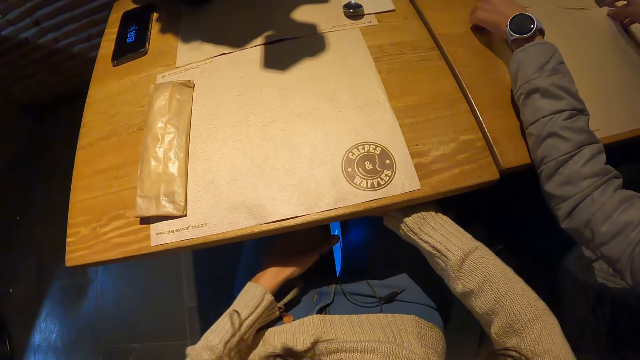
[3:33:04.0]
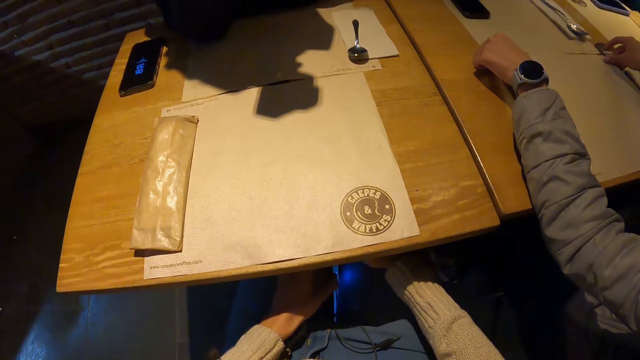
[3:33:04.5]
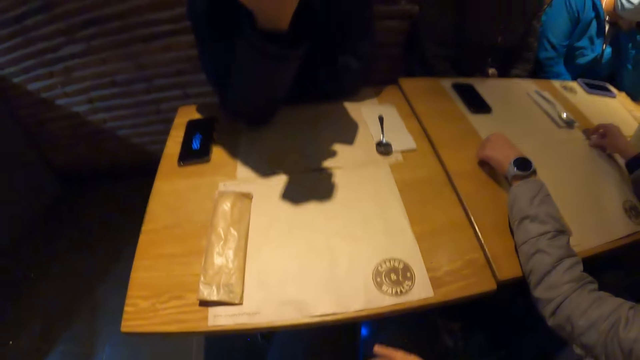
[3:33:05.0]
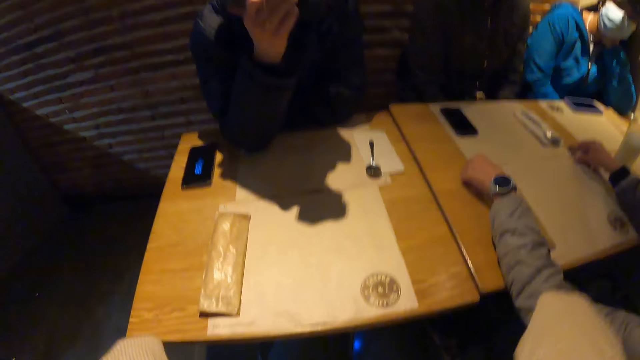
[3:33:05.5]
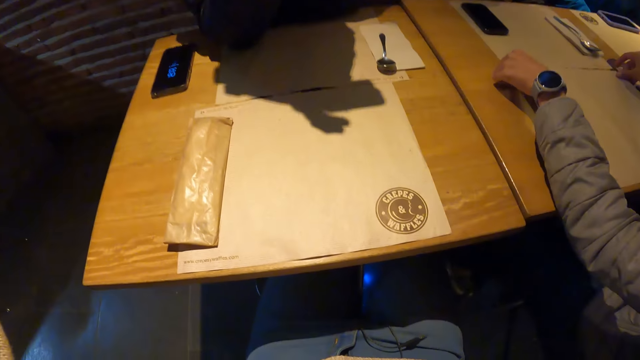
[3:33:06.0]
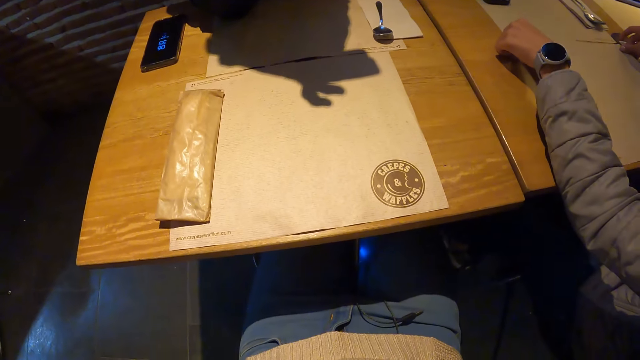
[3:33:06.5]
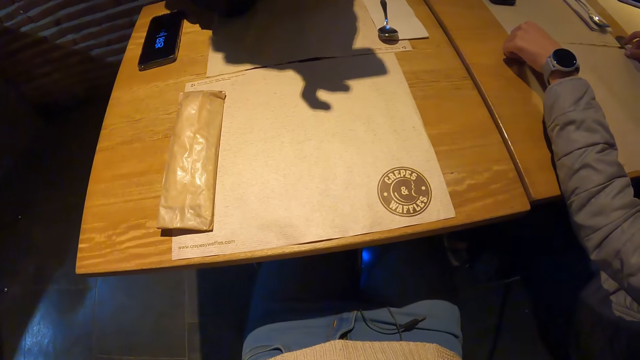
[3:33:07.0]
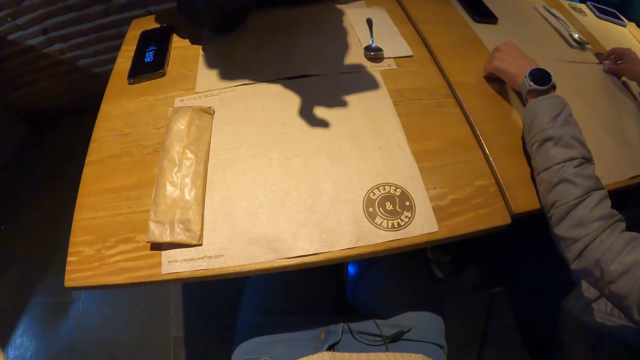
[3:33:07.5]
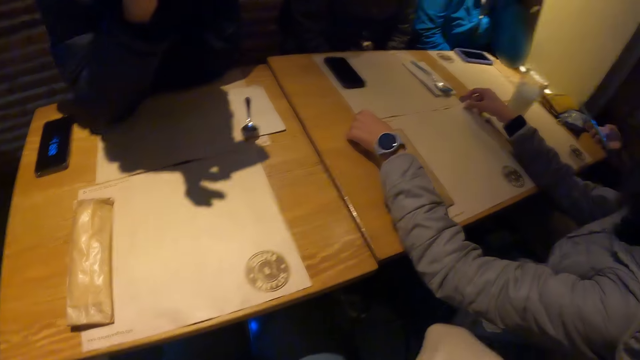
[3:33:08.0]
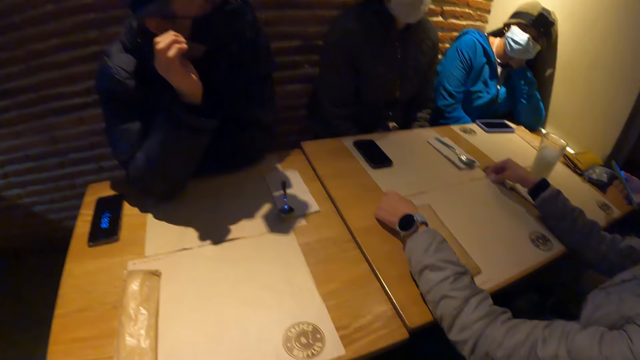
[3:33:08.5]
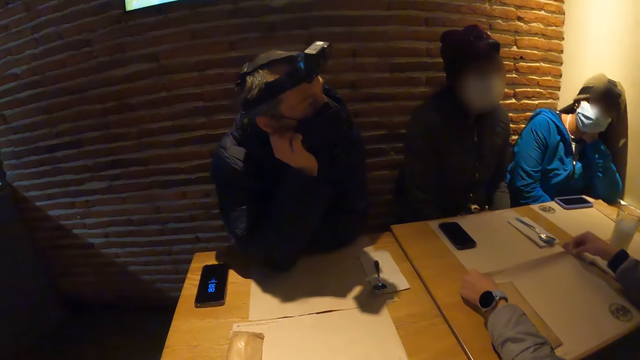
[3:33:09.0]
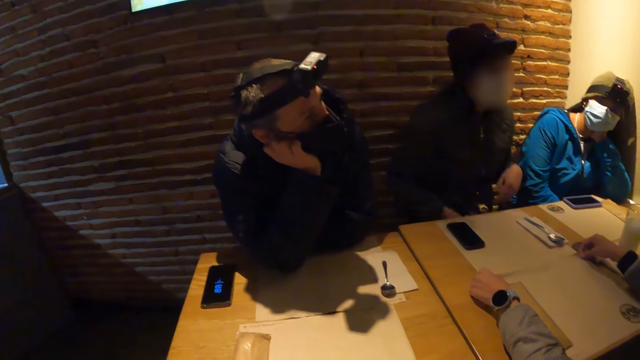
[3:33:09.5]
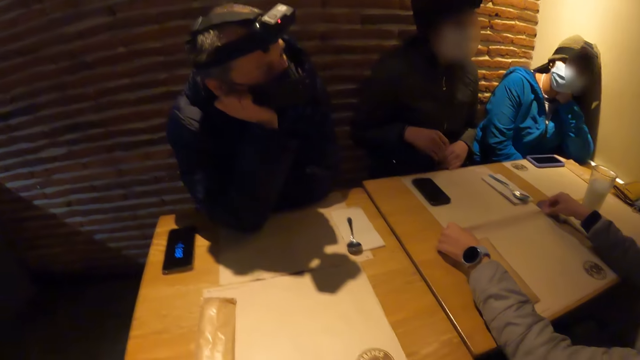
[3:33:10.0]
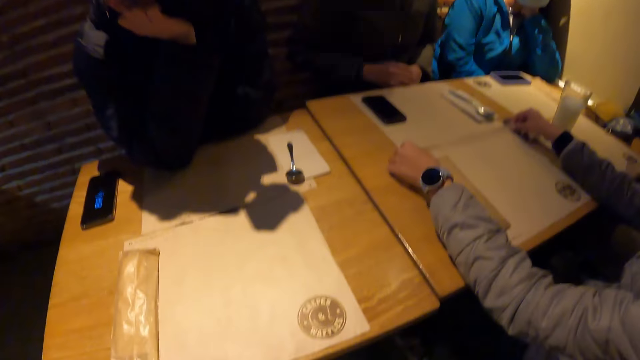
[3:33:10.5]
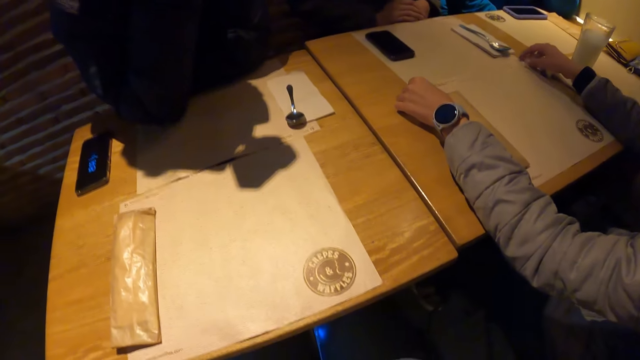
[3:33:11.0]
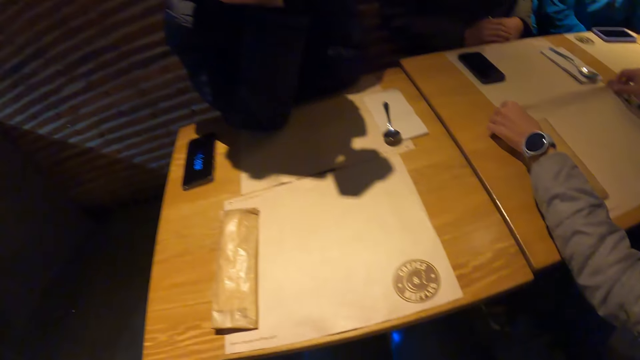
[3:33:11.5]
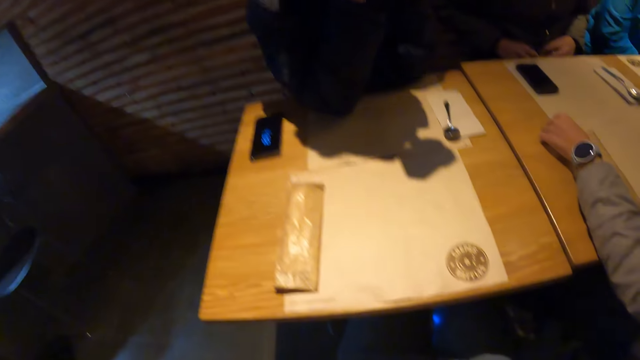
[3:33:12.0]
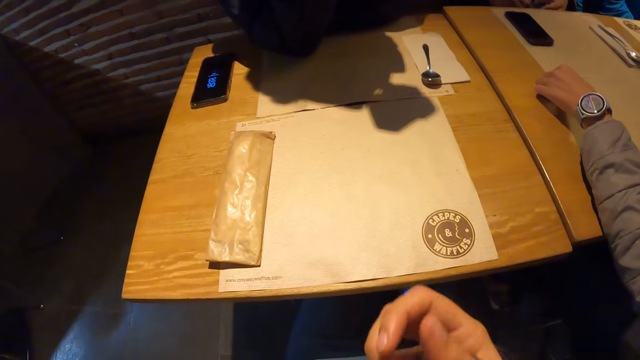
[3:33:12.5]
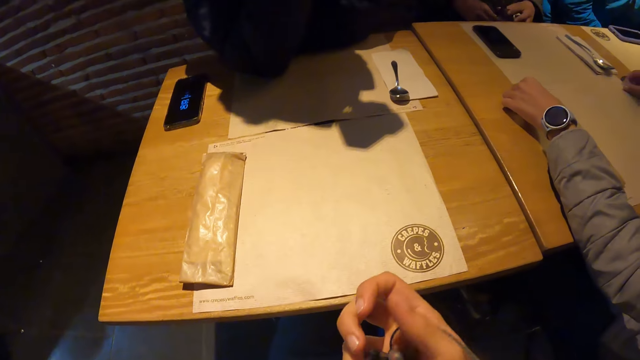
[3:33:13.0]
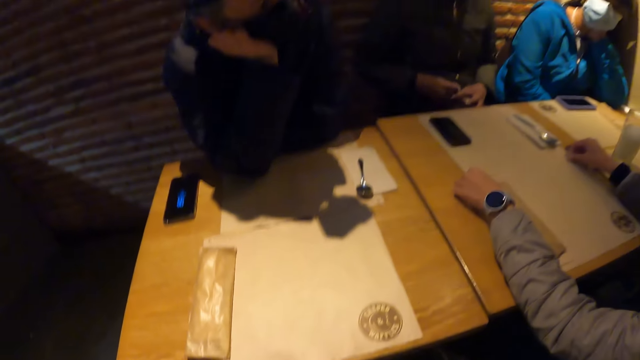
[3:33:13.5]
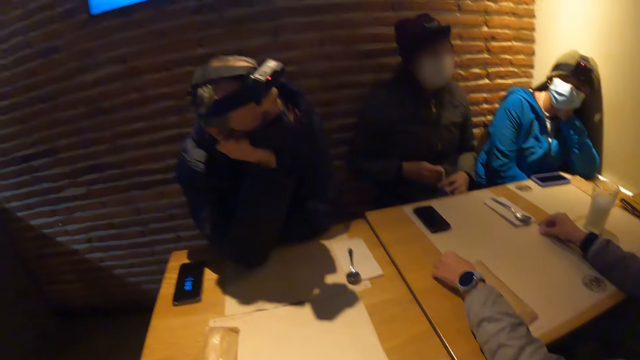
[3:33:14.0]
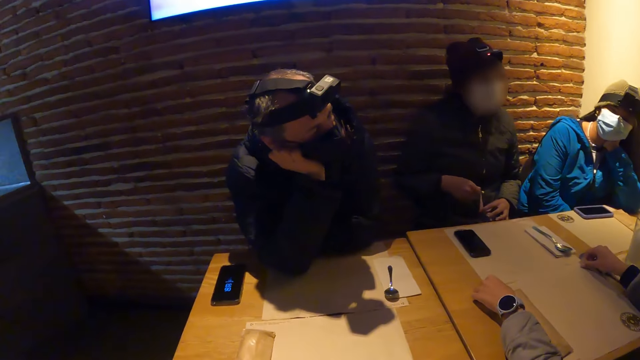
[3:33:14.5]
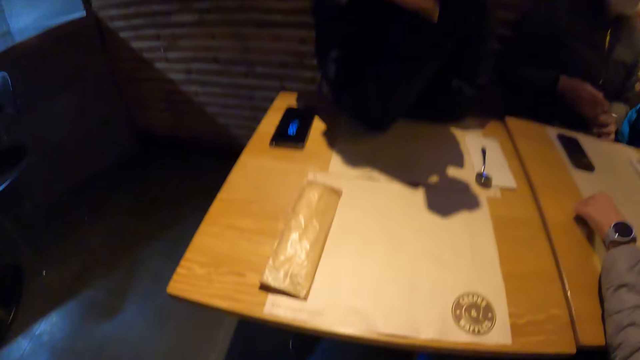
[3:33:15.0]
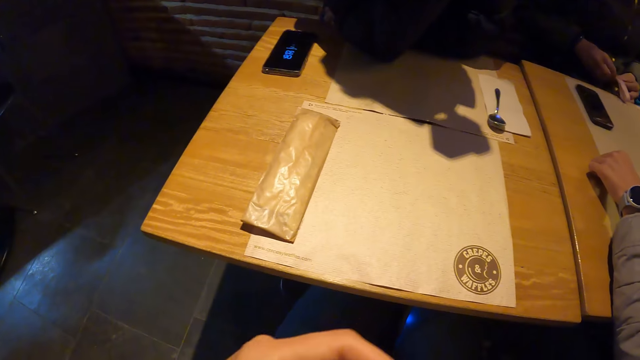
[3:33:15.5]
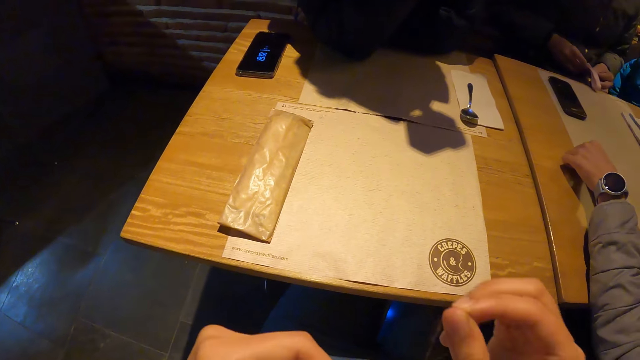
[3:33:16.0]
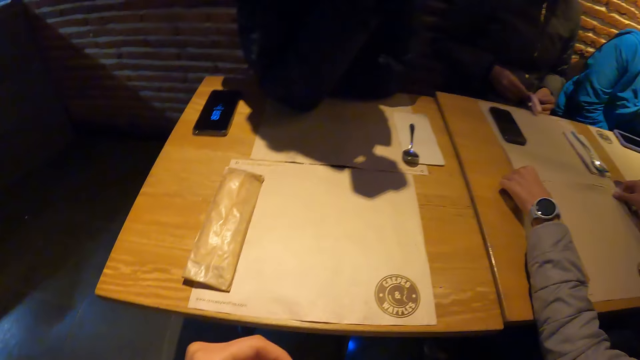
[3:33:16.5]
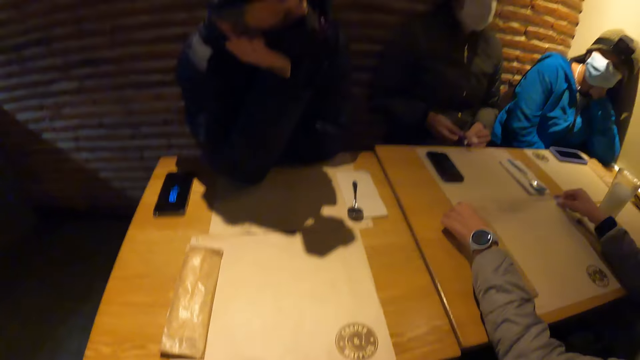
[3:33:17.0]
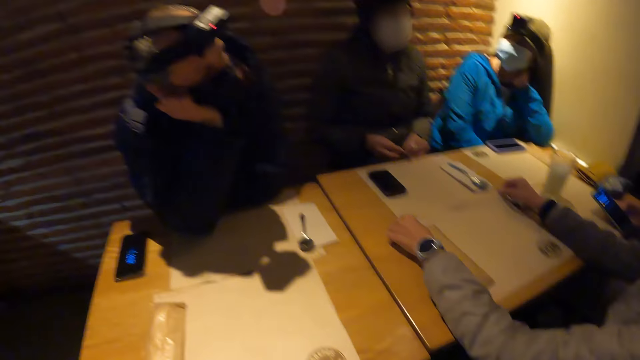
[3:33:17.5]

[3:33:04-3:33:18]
The camera wearer holds her phone with her right hand. She touches the phone. She holds her phone with her left hand. She plugs an earpiece into her phone with her right hand. Another woman operates her phone with her right hand. The camera wearer looks around. She rolls a thread.

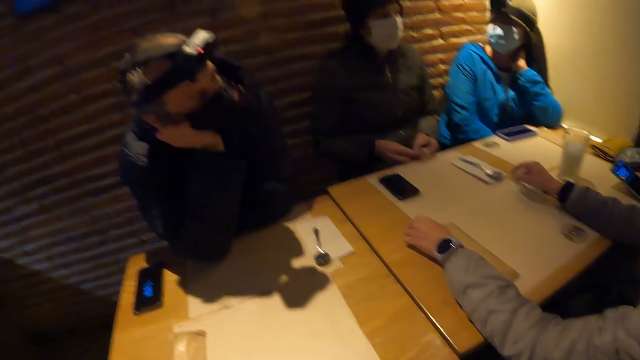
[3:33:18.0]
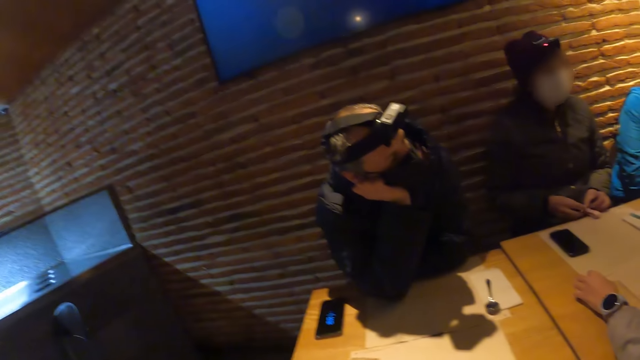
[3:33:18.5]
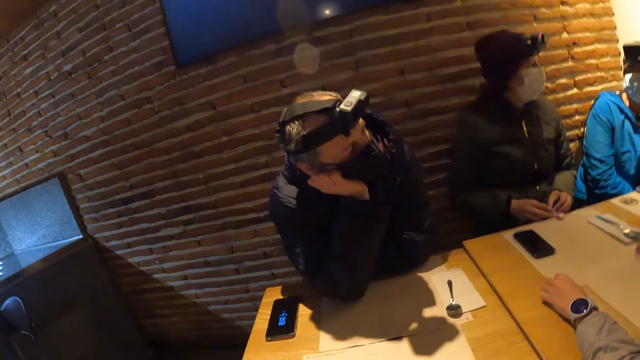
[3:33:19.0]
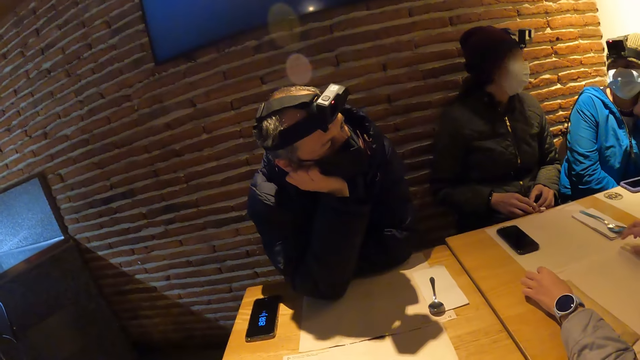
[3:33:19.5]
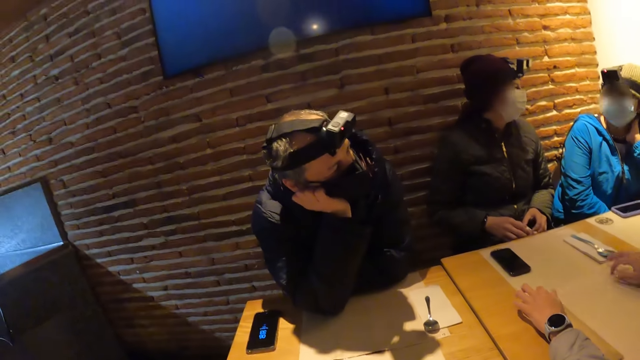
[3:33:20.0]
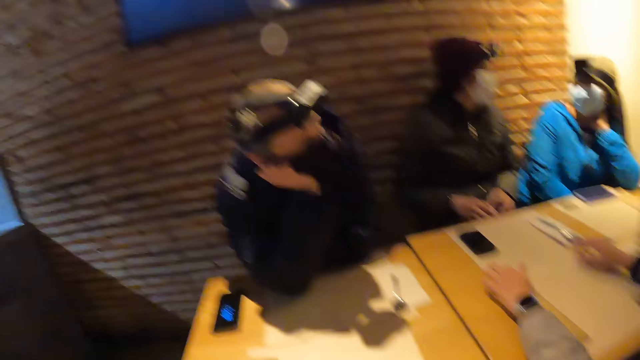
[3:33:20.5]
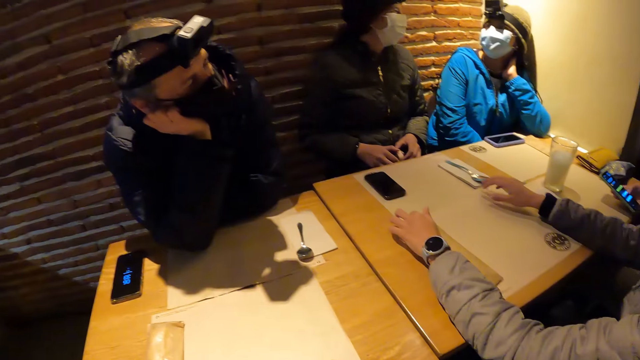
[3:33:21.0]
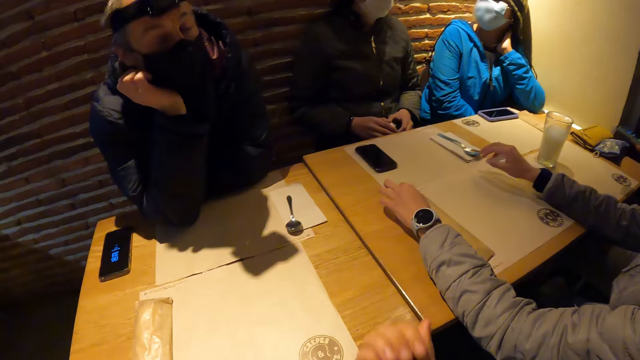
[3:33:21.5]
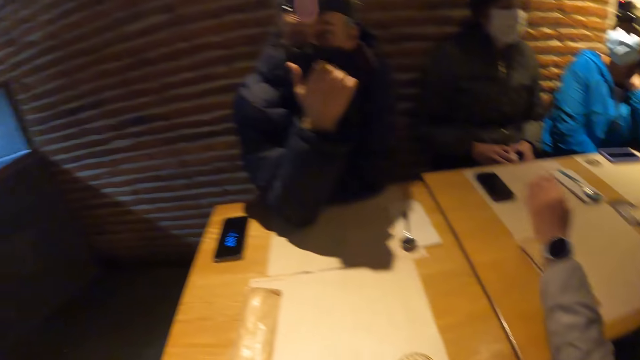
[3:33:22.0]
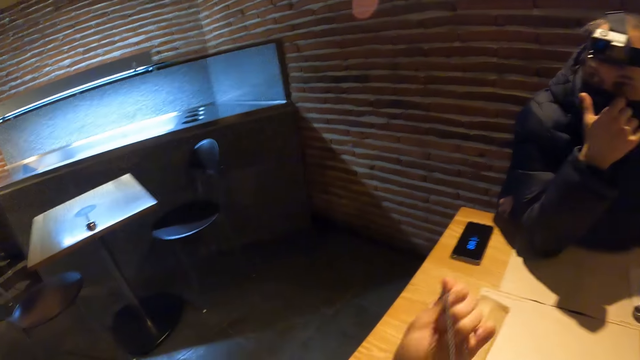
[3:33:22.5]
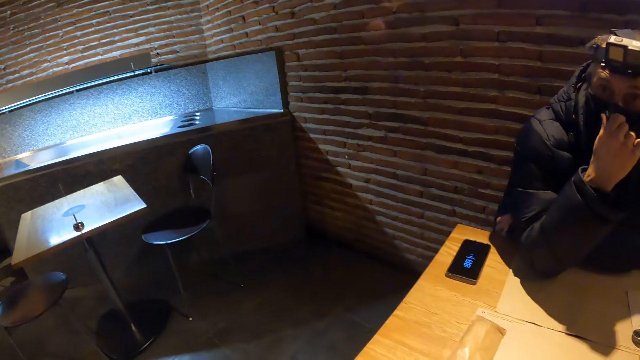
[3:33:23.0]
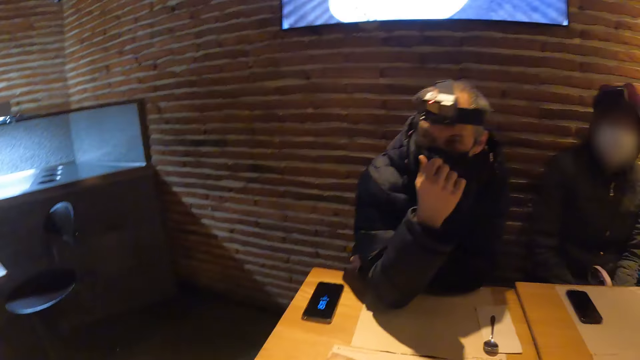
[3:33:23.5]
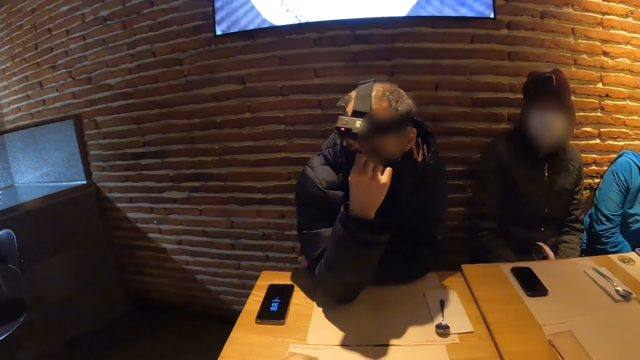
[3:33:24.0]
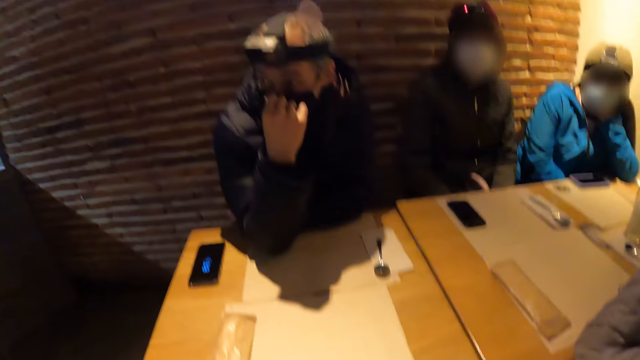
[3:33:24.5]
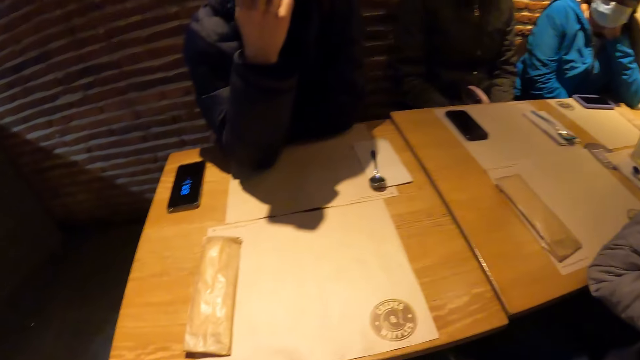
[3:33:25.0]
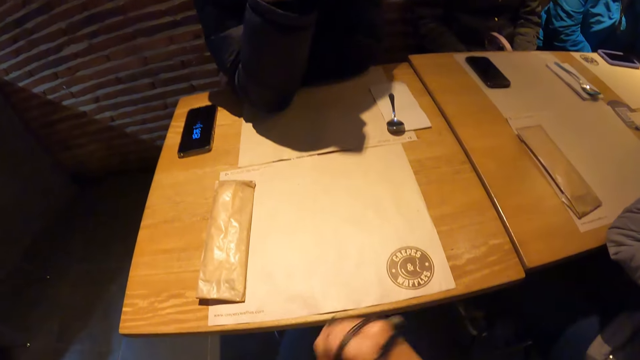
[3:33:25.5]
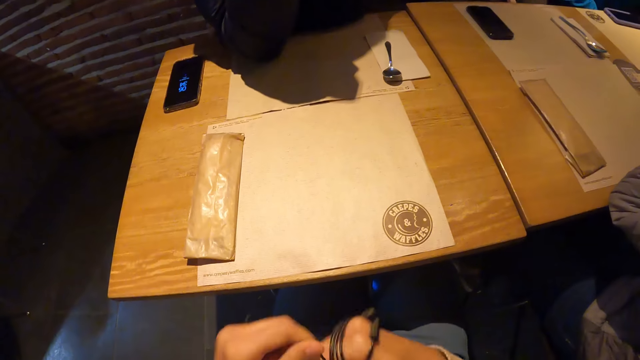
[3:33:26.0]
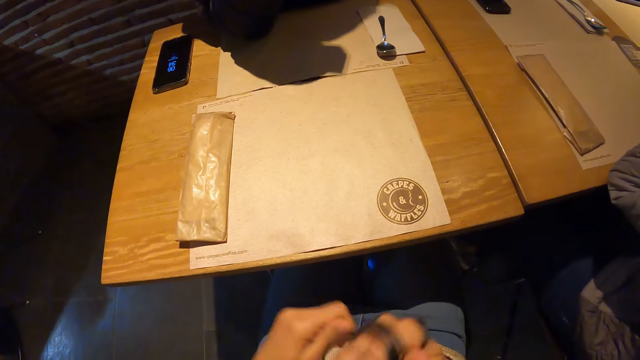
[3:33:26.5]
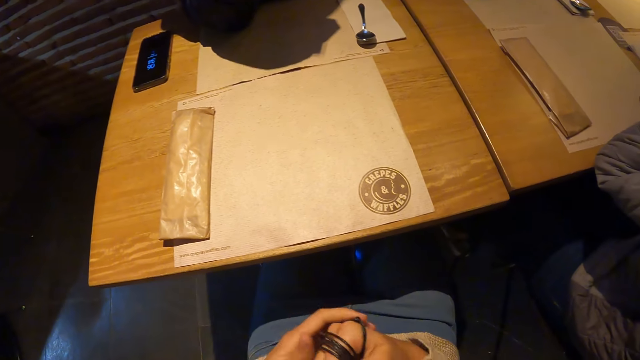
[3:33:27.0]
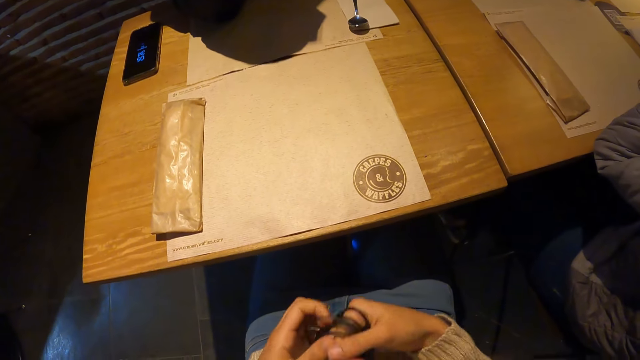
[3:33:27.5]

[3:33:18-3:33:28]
The camera wearer rolls the earpiece on her right hand.
